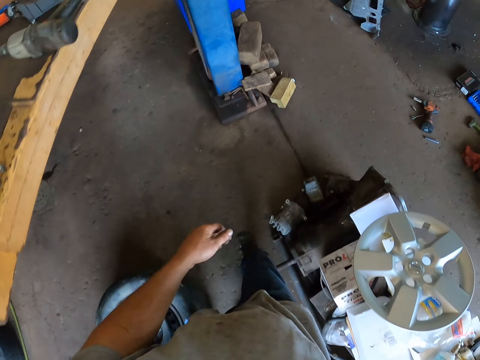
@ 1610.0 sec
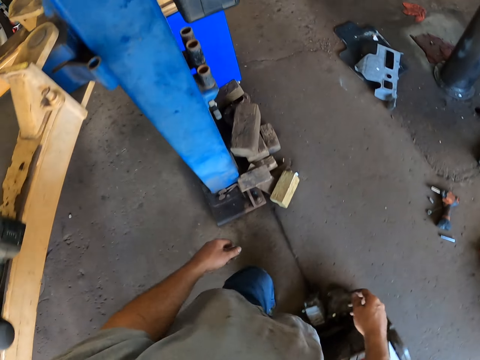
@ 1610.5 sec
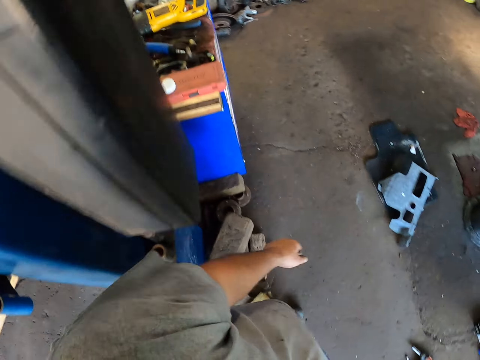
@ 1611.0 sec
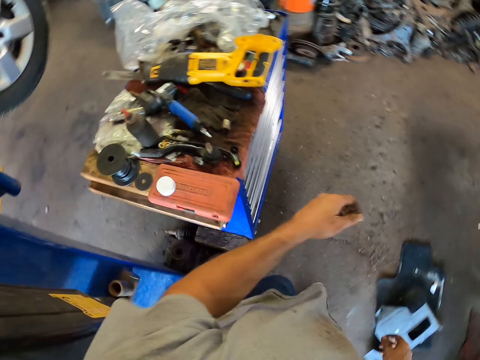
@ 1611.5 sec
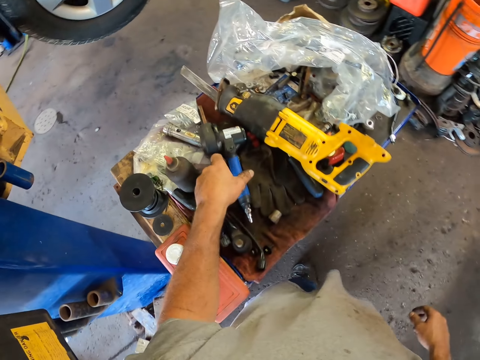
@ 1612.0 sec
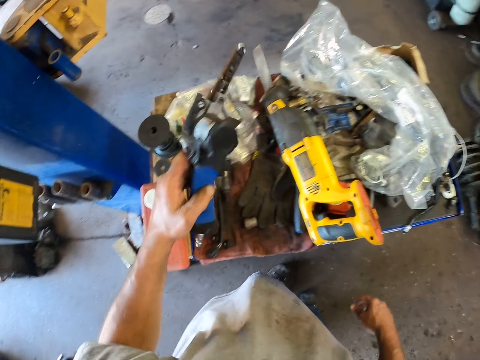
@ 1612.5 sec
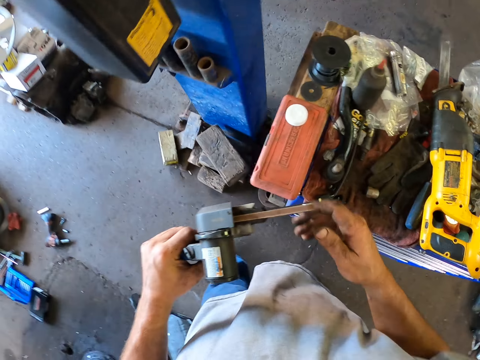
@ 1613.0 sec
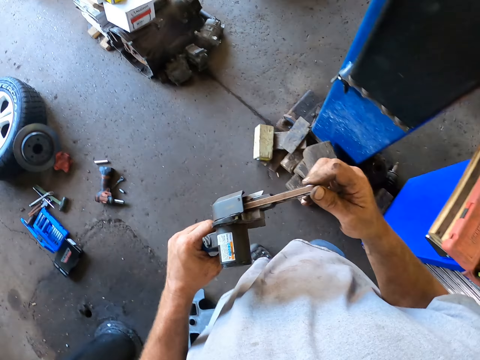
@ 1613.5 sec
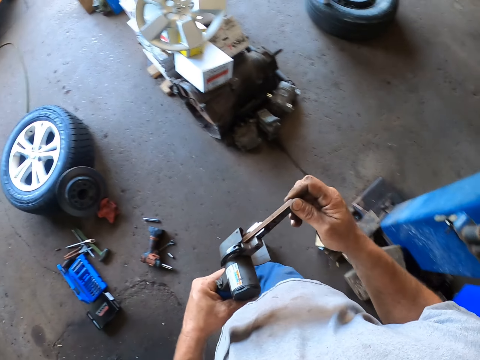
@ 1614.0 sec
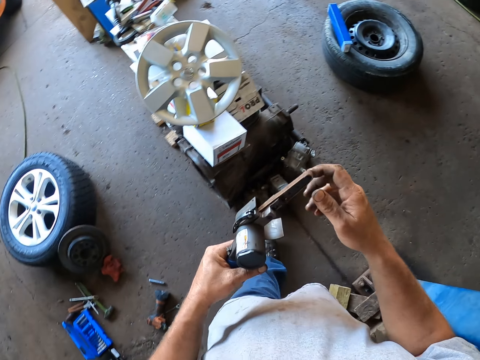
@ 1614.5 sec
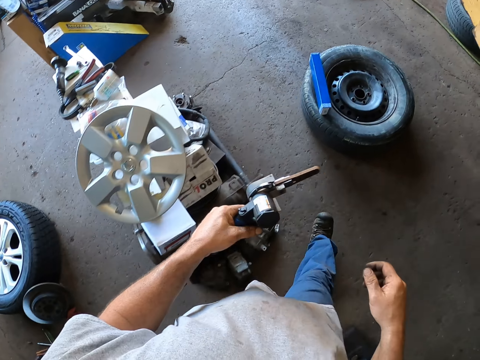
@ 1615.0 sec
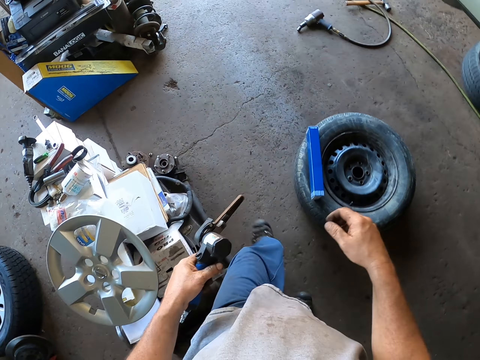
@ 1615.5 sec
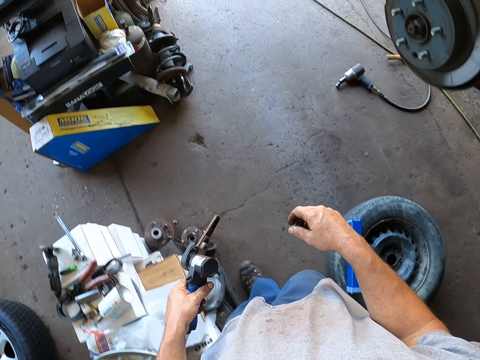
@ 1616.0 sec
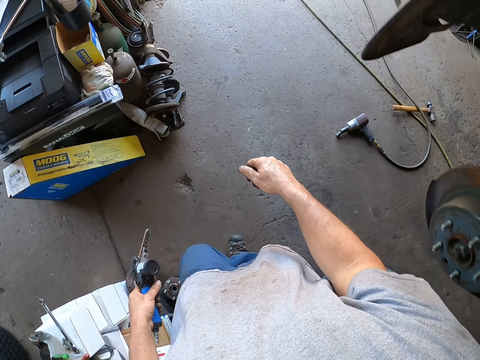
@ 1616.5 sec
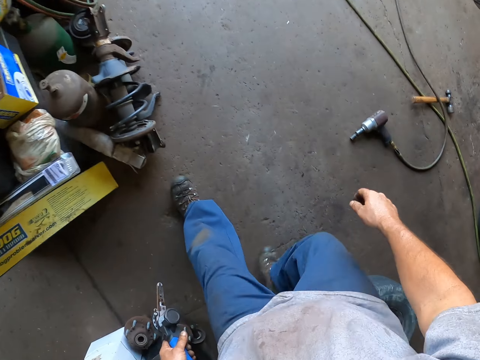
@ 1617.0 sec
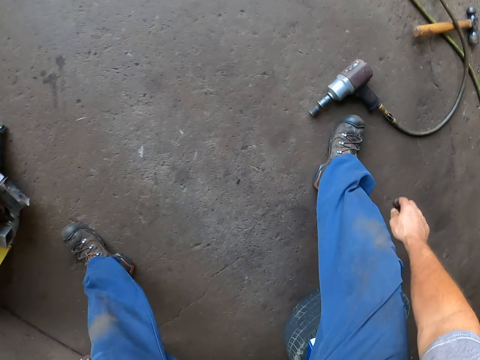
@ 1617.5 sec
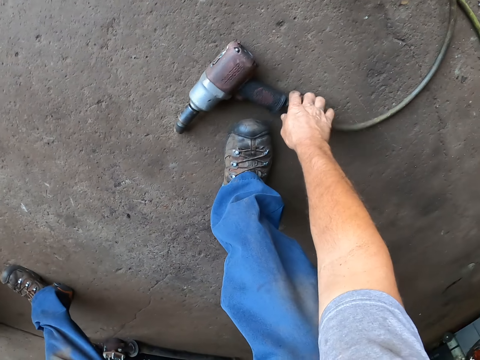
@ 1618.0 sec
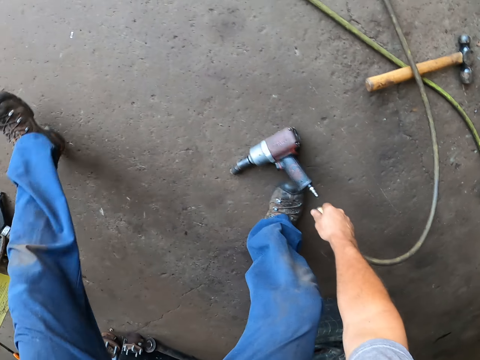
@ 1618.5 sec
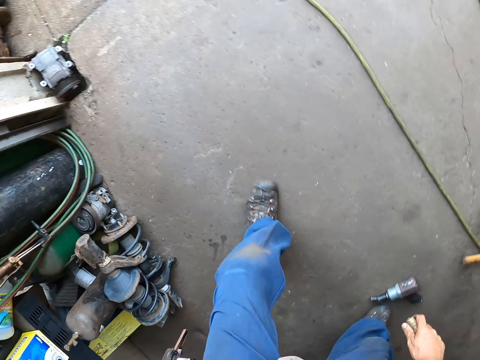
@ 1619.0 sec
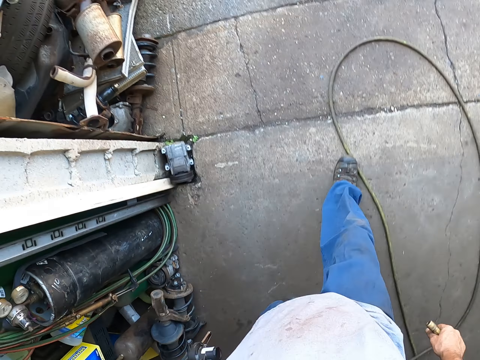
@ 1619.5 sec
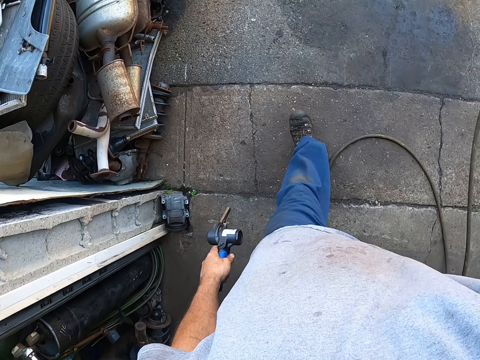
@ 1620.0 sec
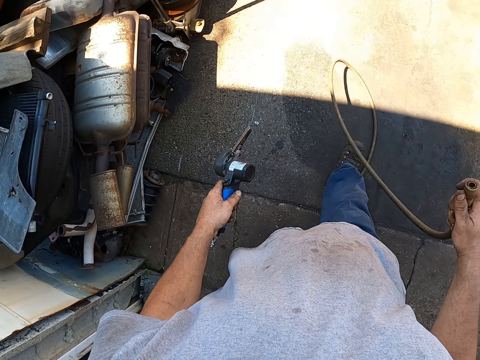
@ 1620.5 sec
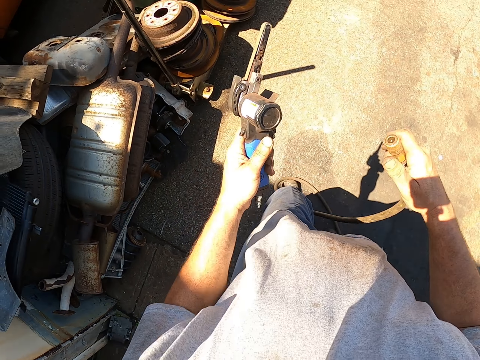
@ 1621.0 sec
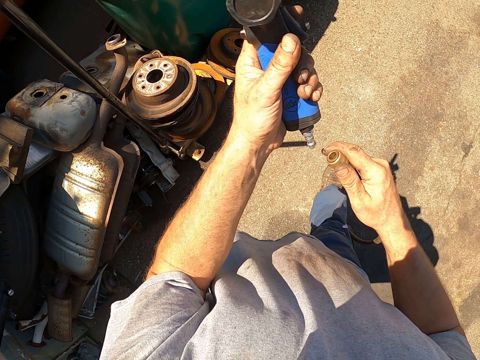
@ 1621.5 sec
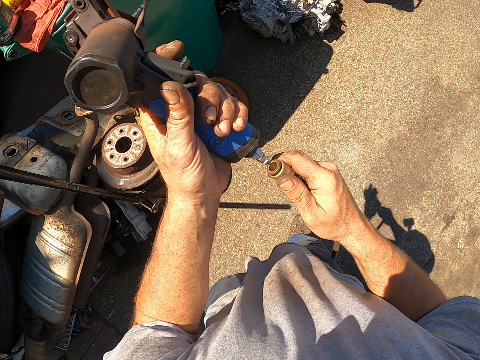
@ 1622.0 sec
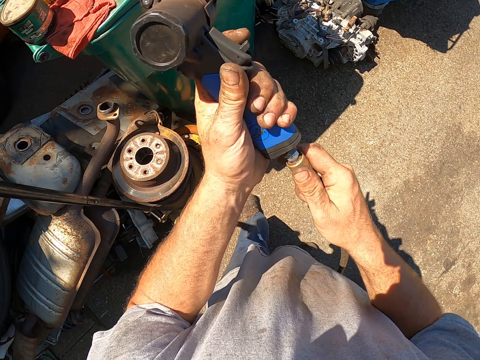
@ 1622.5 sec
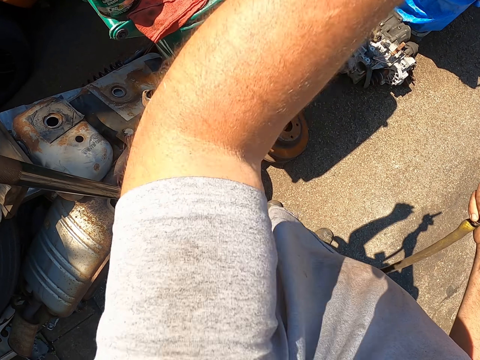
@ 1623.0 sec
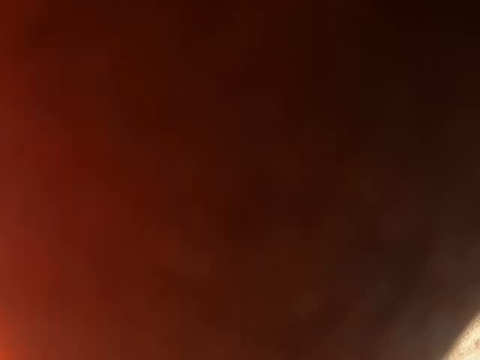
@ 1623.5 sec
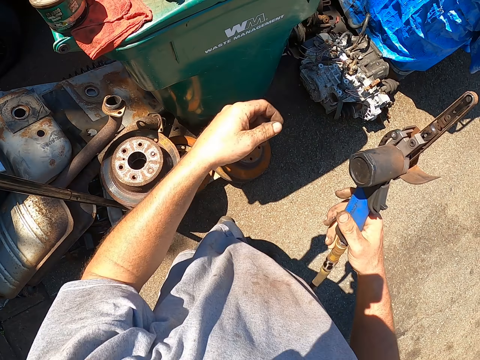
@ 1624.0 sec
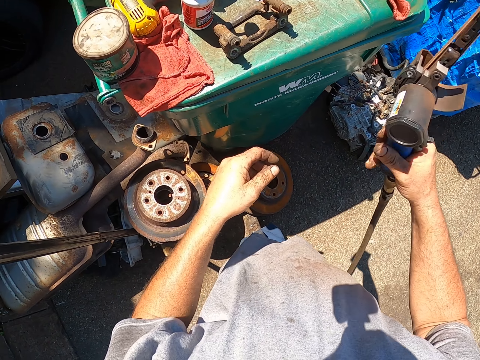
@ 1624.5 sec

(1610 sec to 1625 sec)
The camera wearer picks up the polisher from the counter. They walk to the electric wire. They pick up the electric wire from the floor. They walk outside. They insert the electric wire in the polisher.

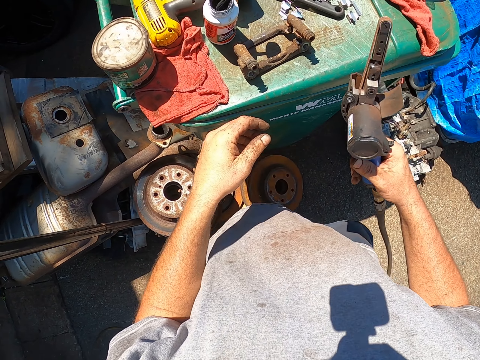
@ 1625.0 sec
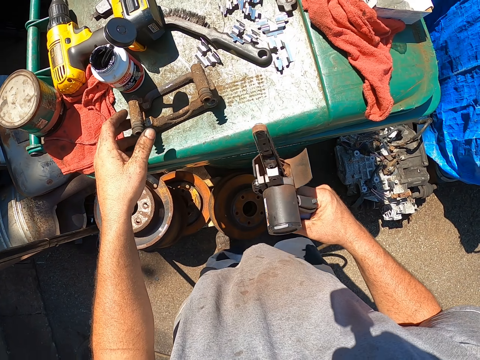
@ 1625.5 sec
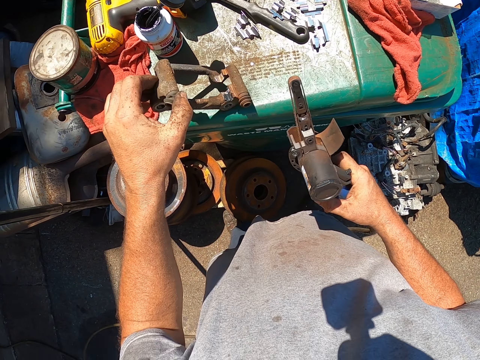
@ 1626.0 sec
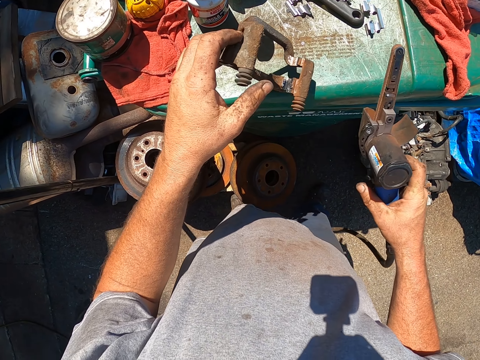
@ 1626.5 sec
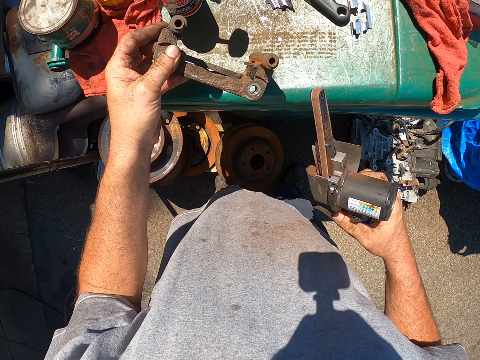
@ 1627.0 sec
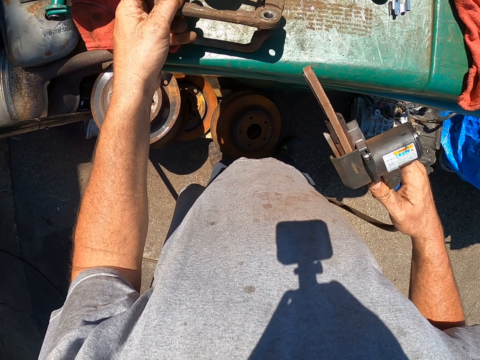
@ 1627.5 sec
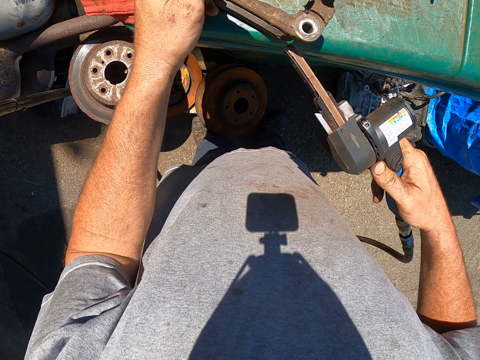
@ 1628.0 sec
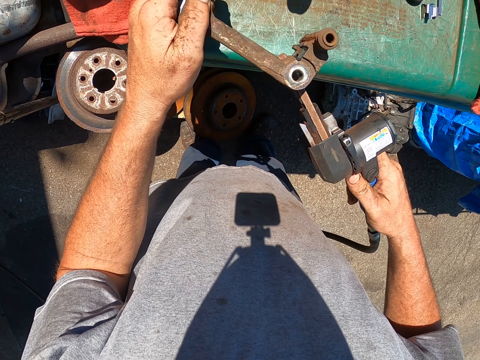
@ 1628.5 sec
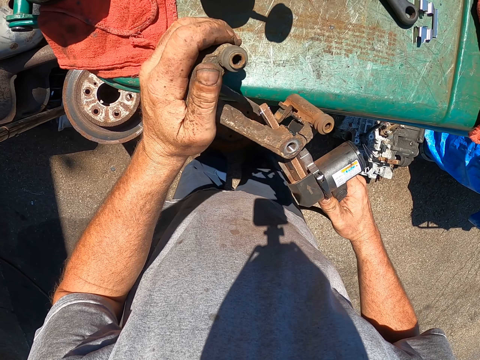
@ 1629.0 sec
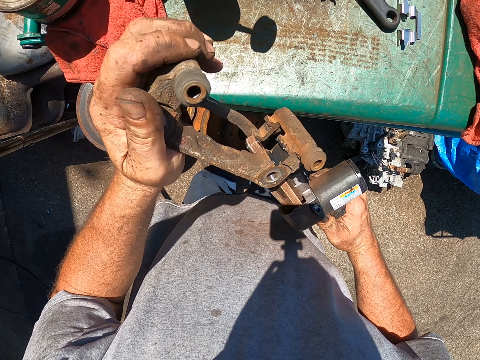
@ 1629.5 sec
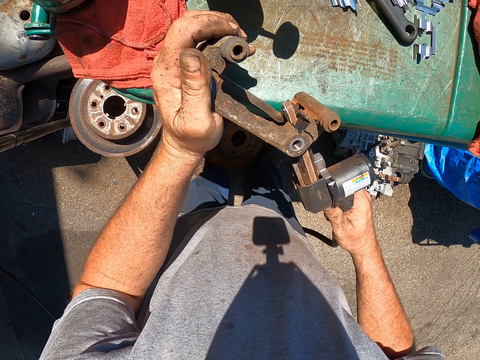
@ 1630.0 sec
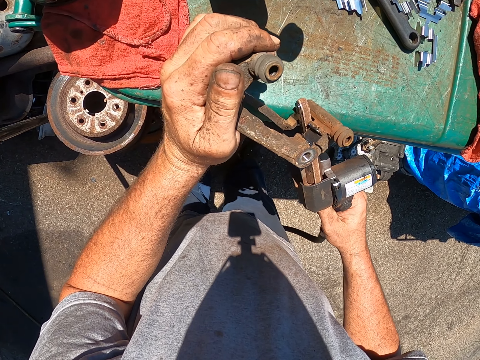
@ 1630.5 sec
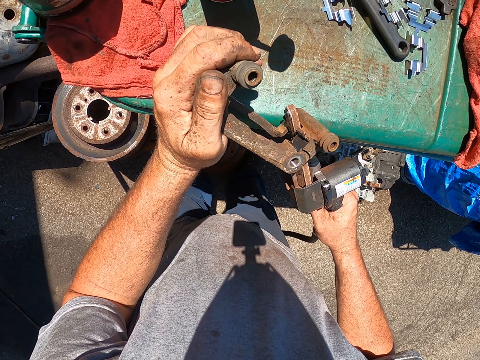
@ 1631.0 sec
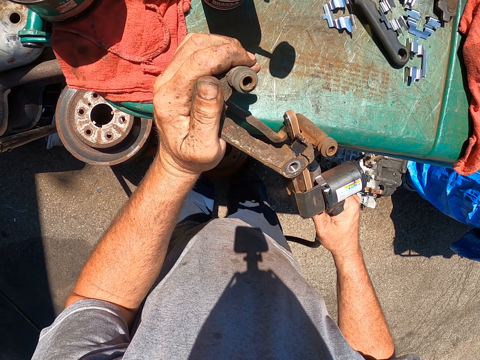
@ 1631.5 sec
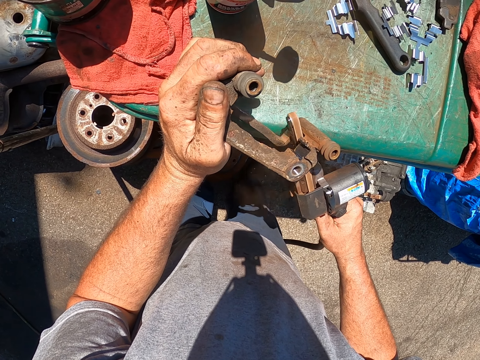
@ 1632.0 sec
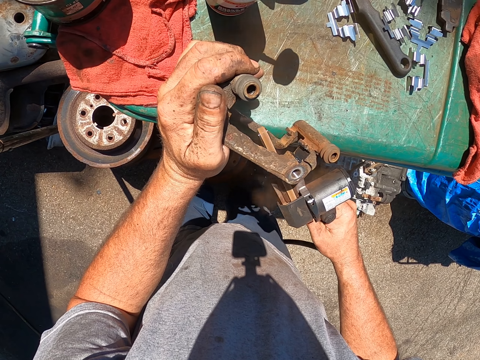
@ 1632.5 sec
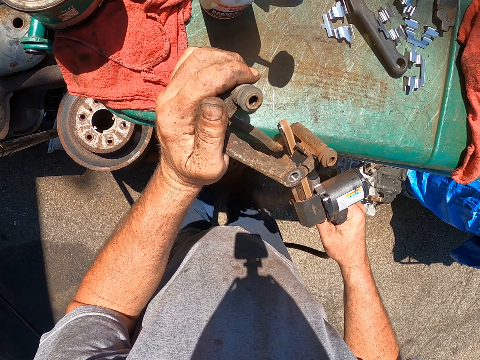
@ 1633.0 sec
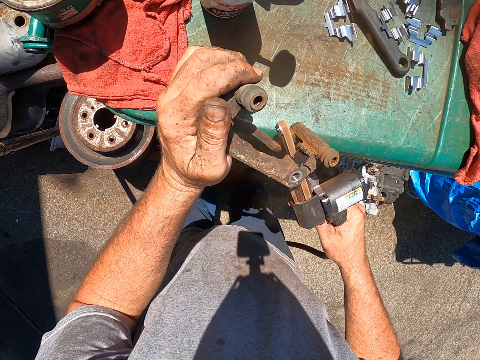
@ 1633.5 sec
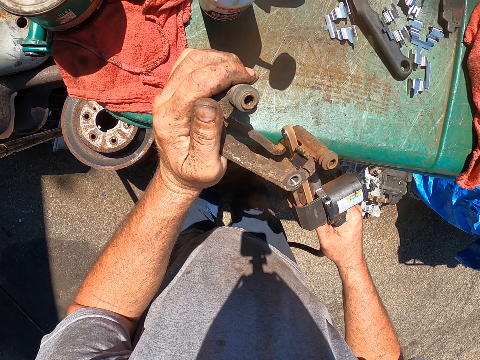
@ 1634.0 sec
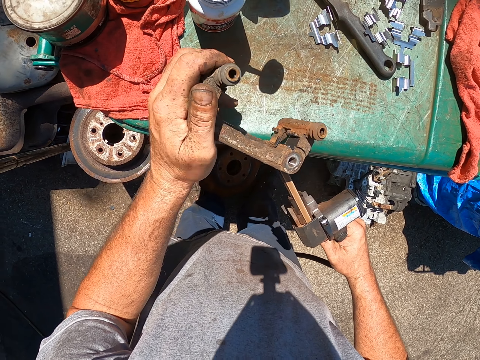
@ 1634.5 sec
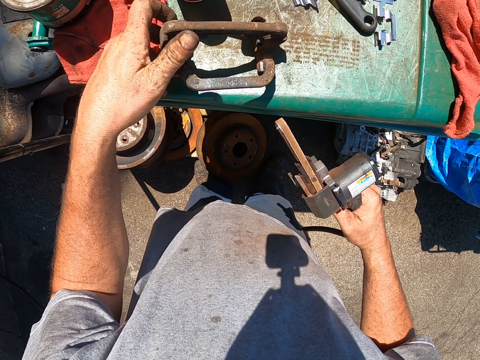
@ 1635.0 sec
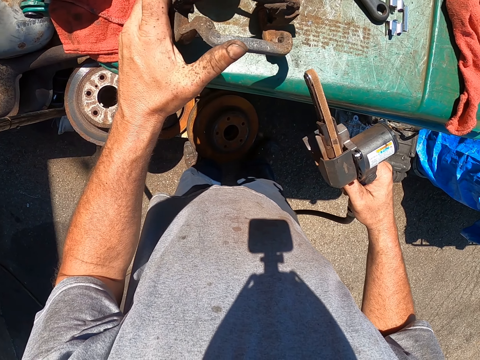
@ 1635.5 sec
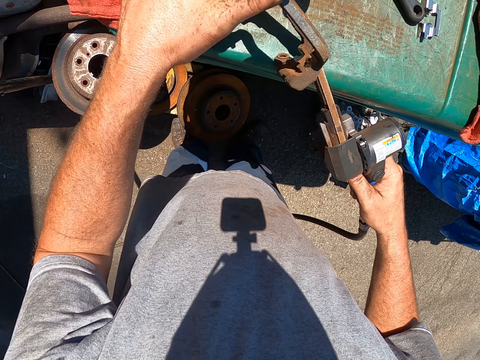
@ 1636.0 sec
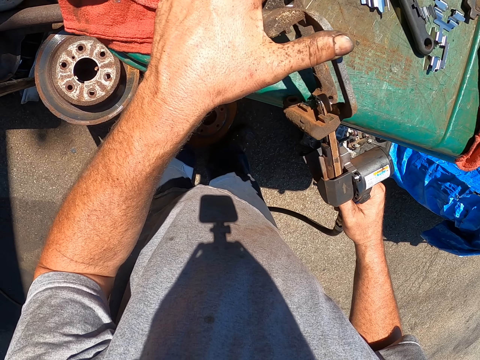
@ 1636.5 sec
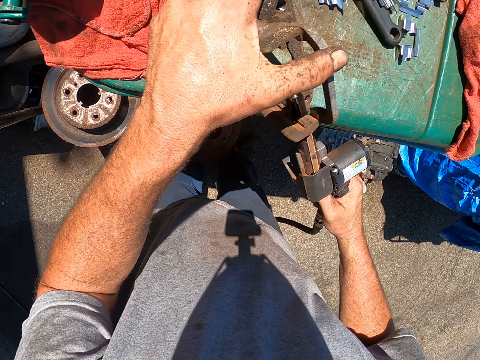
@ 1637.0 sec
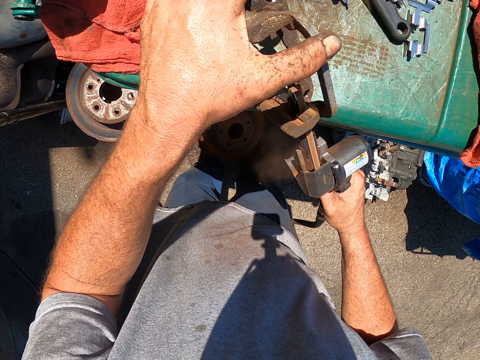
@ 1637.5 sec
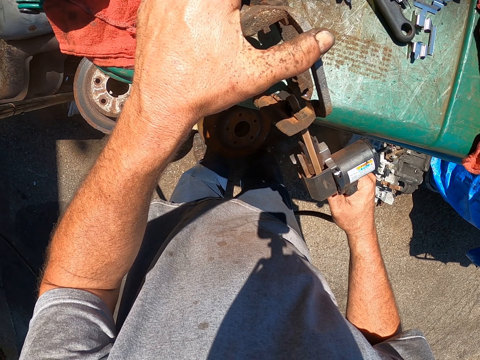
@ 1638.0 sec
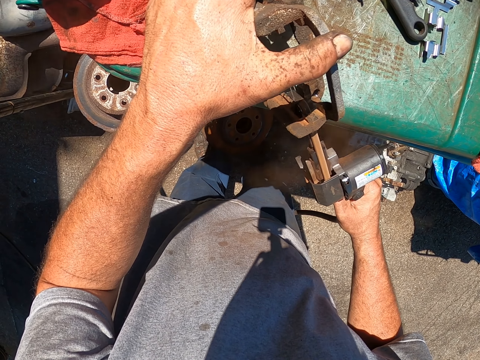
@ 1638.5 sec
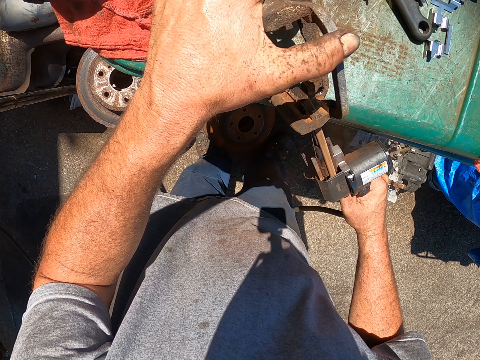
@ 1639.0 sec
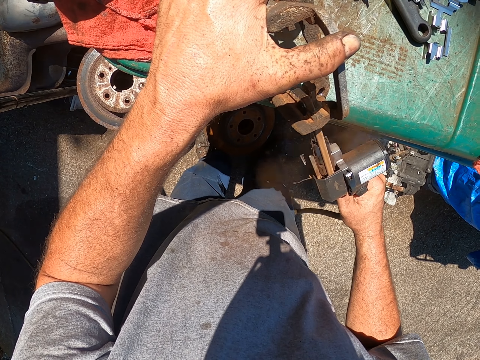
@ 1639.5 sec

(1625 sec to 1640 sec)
The camera wearer picks up the metal. They hold the metal on the dustbin. They remove rust from the metal with something. They polish the metal with a polisher. They turn around the metal. They polish the metal with the polisher.
